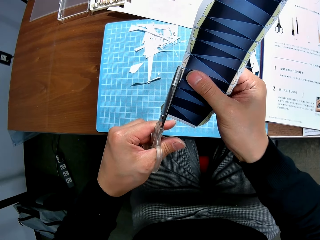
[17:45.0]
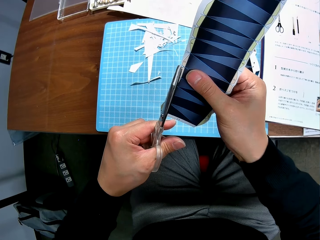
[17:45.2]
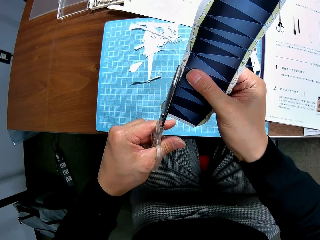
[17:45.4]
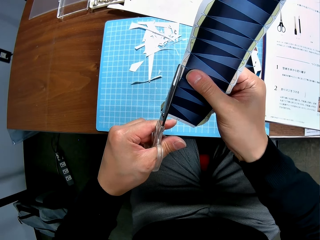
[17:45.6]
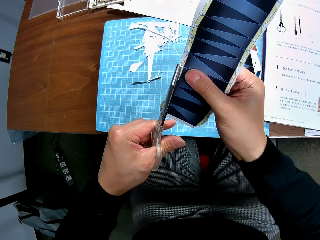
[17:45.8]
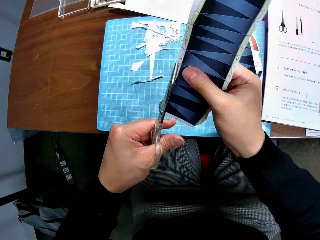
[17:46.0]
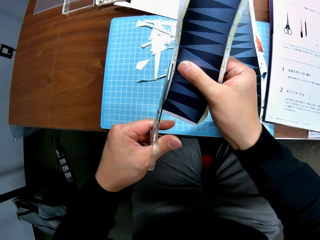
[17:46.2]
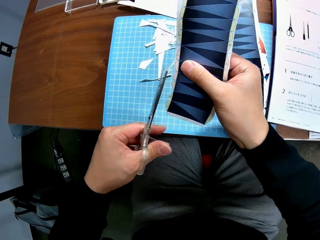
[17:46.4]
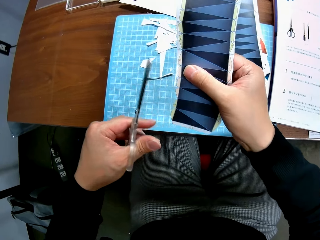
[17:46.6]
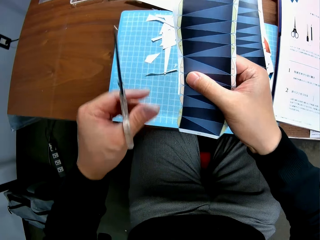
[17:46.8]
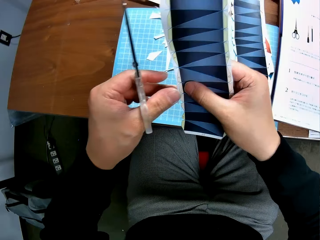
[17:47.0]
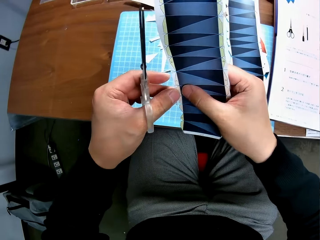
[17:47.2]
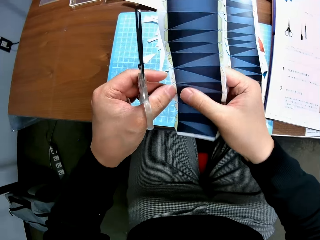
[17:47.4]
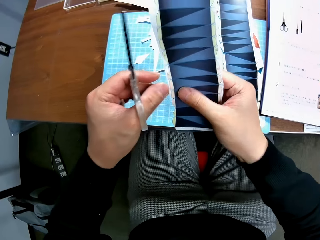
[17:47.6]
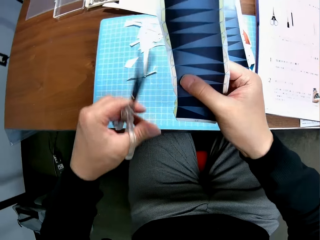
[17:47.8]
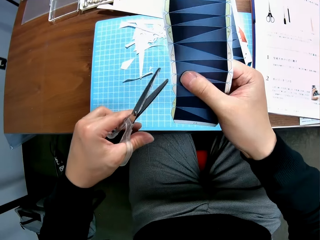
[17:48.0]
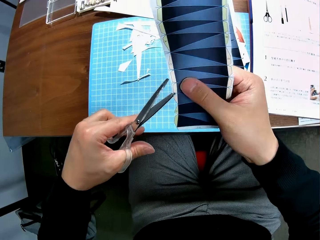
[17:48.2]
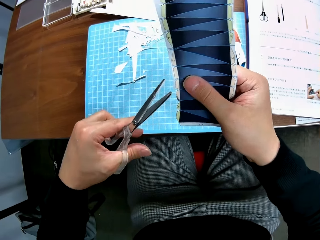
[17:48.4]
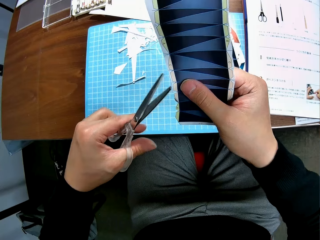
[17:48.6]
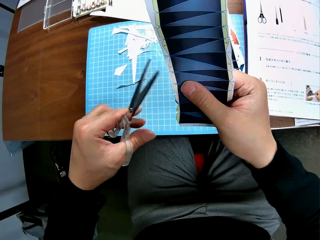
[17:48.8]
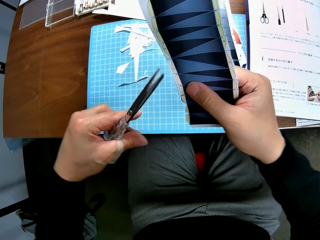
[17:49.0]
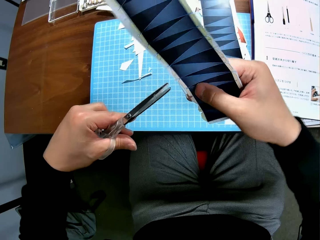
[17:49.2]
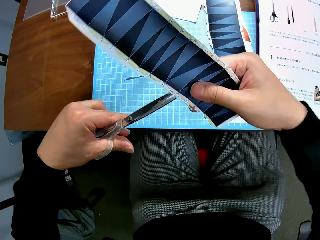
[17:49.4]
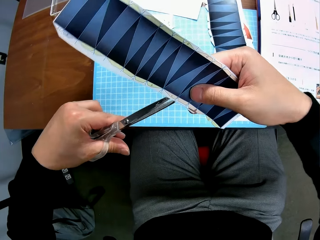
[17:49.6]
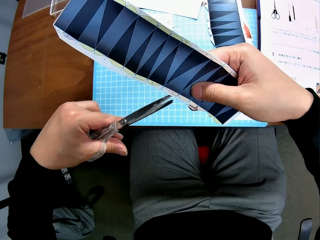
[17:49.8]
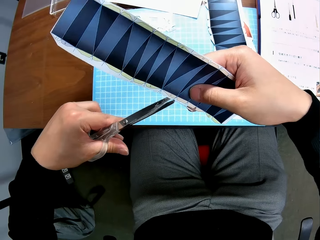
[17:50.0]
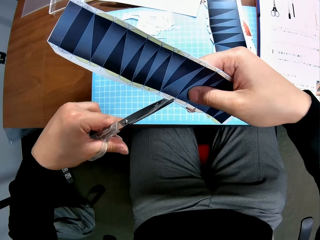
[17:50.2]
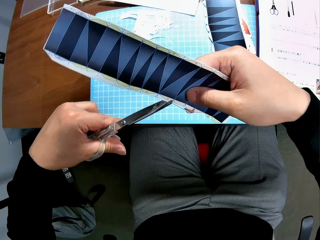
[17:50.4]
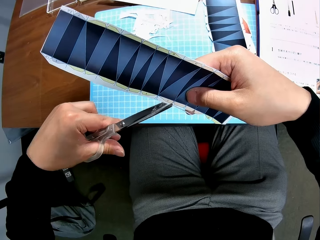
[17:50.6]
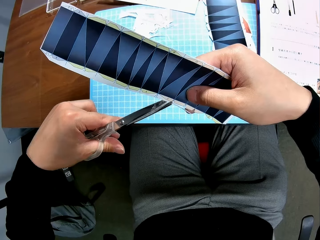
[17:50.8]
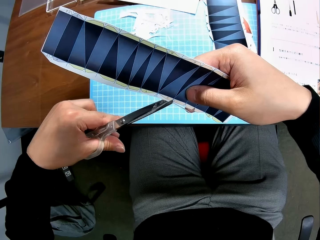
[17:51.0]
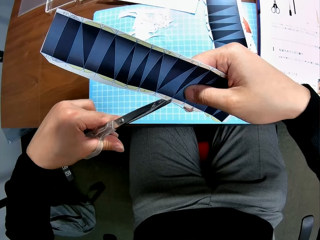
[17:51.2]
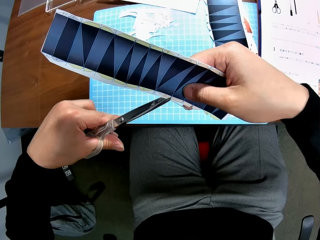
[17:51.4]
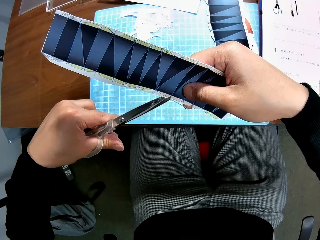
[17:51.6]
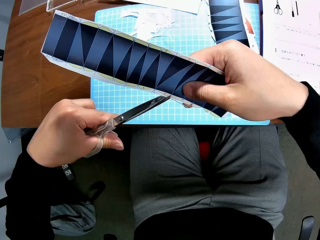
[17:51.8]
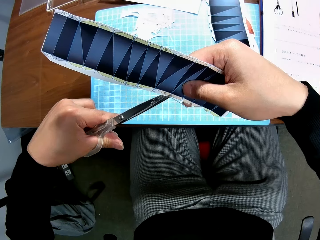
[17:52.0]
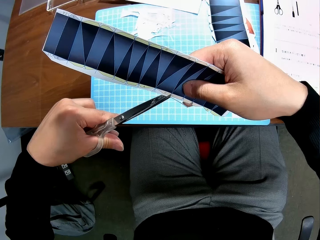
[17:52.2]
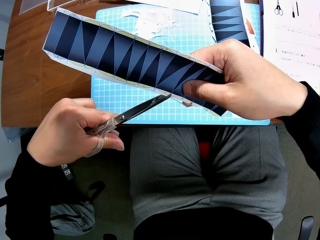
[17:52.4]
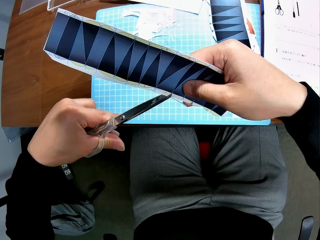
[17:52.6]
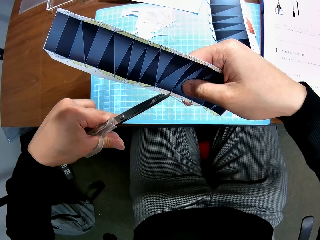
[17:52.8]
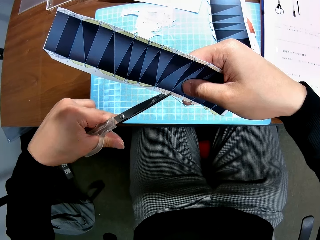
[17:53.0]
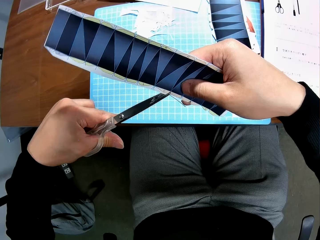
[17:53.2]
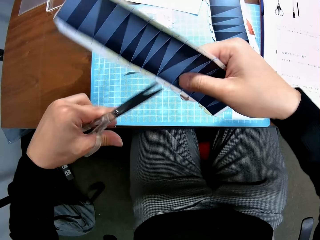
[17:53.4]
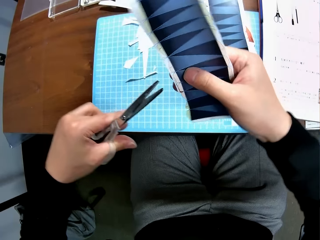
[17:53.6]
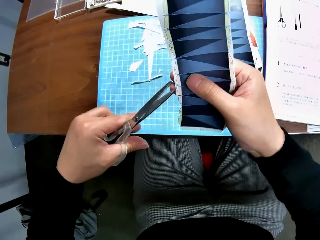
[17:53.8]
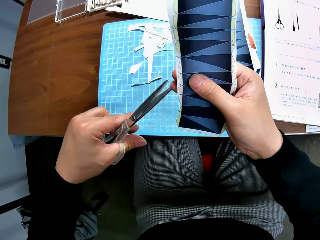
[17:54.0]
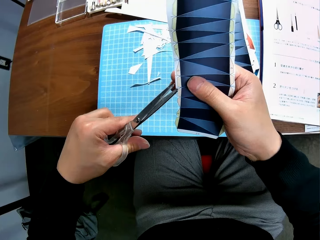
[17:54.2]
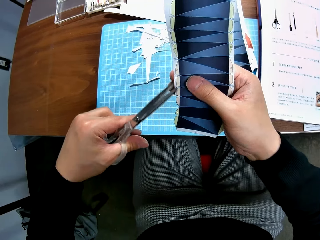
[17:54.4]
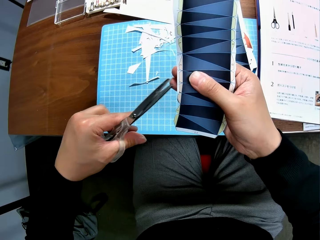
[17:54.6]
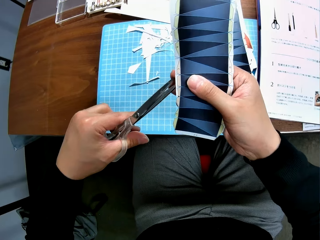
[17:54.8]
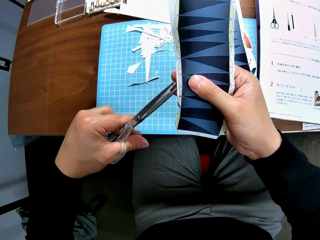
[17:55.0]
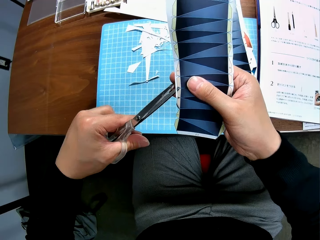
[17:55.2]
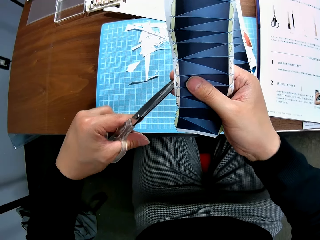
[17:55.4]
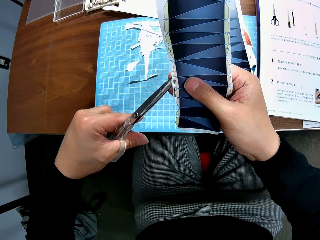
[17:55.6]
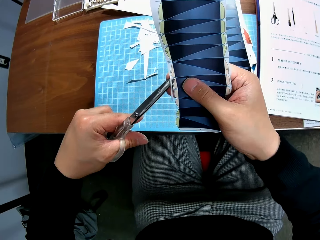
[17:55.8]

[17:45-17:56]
The camera wearer adjusts the paper. They cut the paper.

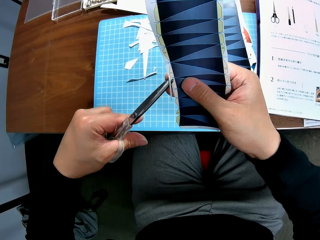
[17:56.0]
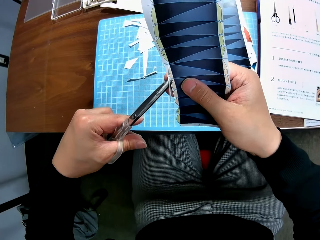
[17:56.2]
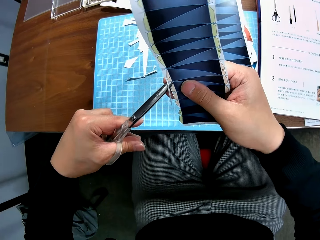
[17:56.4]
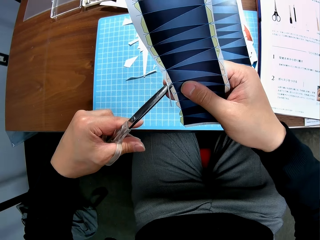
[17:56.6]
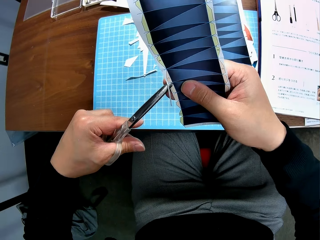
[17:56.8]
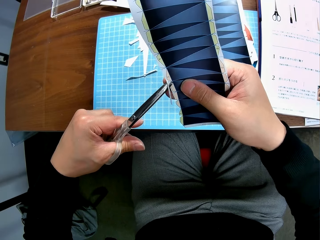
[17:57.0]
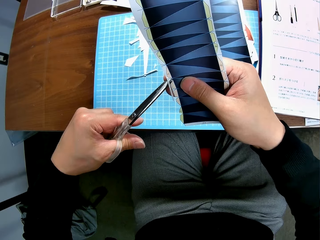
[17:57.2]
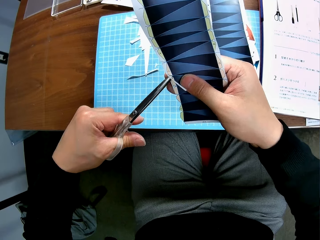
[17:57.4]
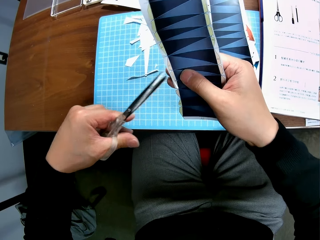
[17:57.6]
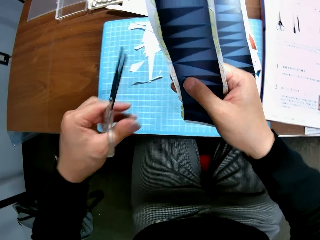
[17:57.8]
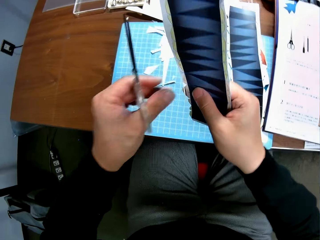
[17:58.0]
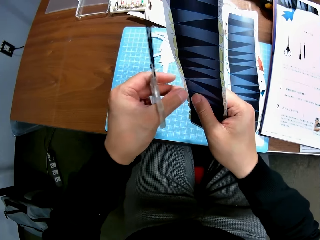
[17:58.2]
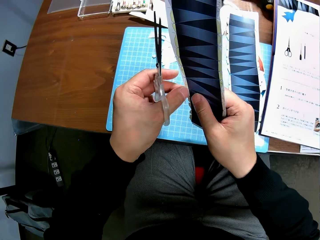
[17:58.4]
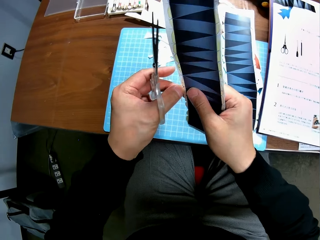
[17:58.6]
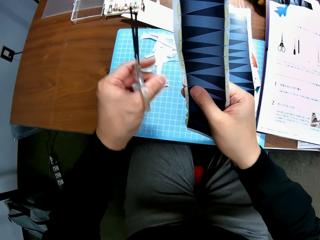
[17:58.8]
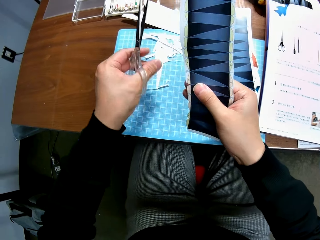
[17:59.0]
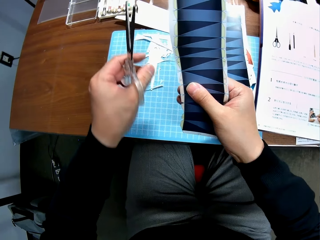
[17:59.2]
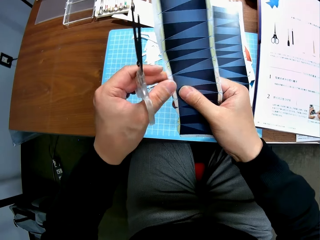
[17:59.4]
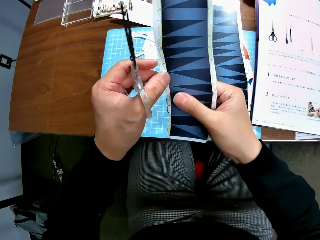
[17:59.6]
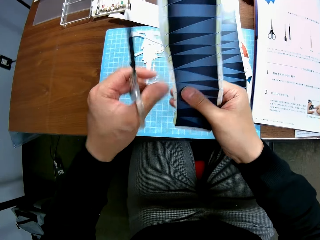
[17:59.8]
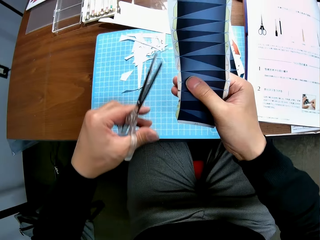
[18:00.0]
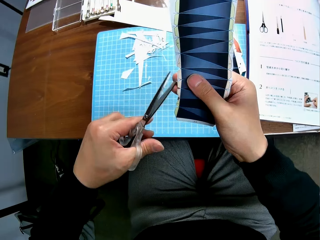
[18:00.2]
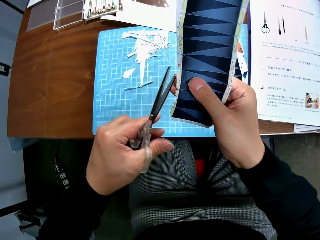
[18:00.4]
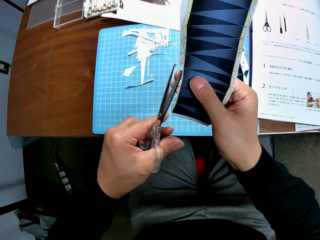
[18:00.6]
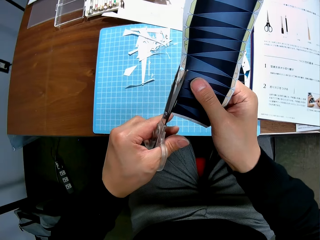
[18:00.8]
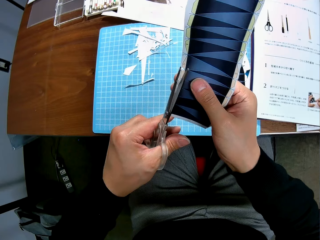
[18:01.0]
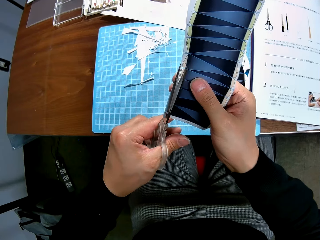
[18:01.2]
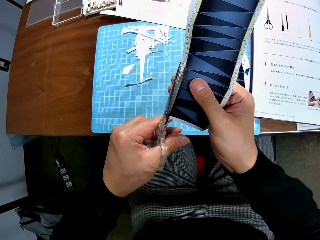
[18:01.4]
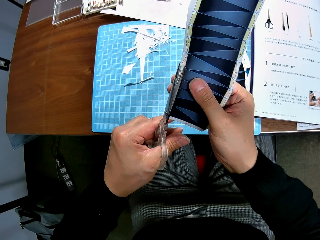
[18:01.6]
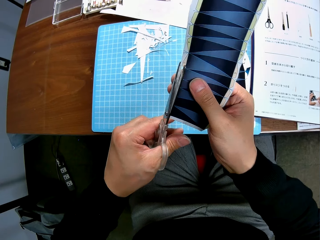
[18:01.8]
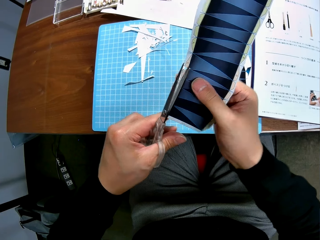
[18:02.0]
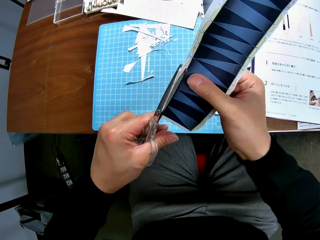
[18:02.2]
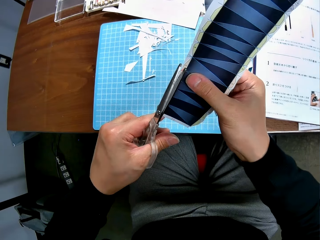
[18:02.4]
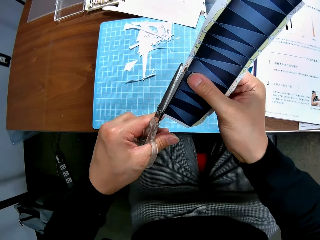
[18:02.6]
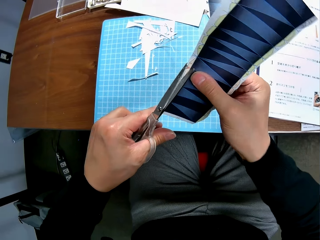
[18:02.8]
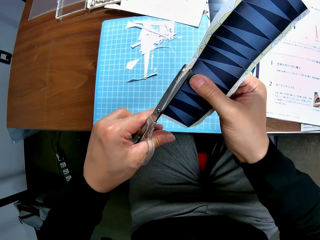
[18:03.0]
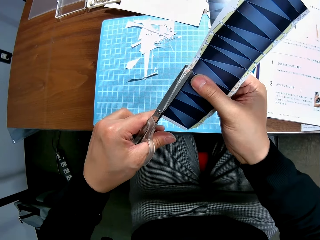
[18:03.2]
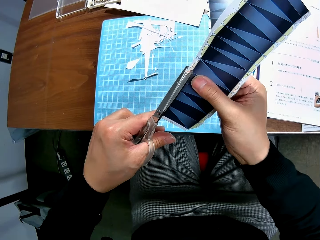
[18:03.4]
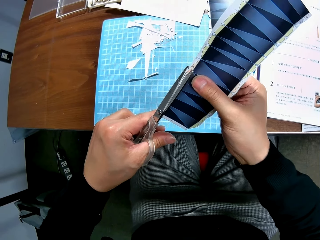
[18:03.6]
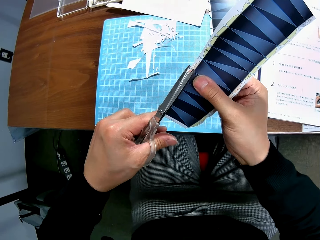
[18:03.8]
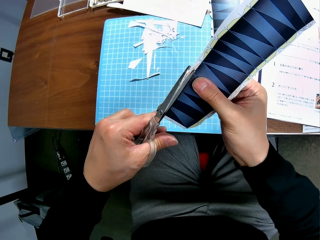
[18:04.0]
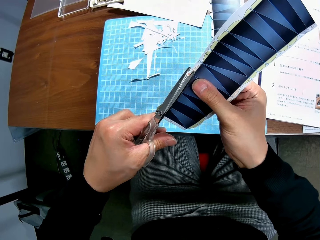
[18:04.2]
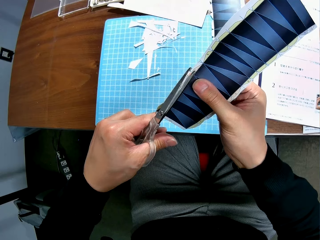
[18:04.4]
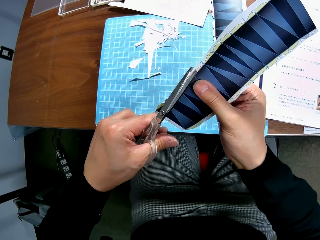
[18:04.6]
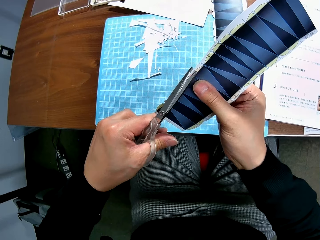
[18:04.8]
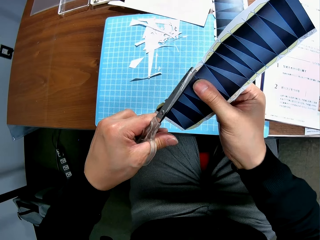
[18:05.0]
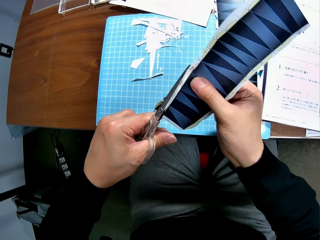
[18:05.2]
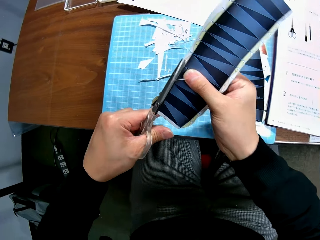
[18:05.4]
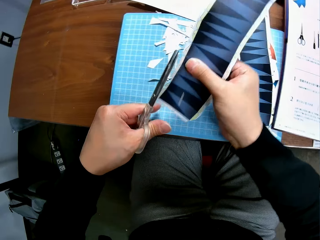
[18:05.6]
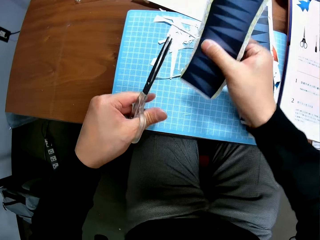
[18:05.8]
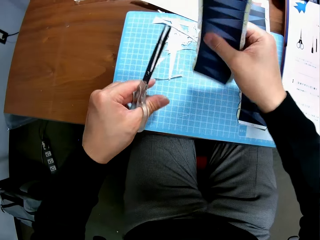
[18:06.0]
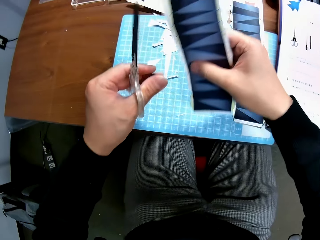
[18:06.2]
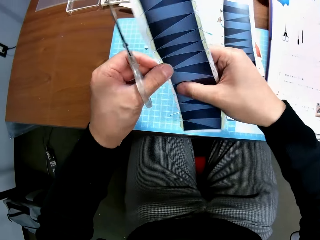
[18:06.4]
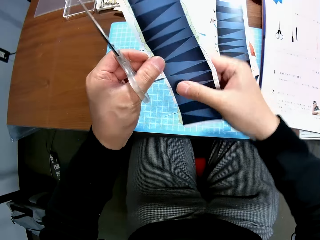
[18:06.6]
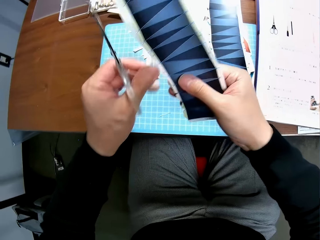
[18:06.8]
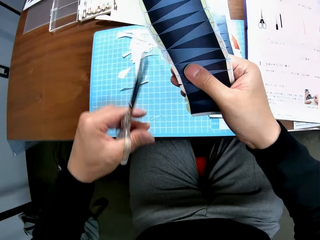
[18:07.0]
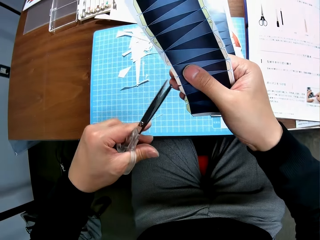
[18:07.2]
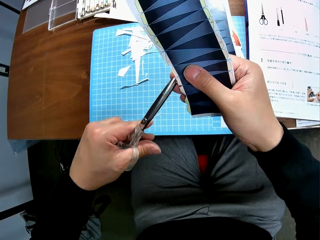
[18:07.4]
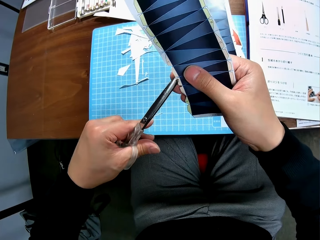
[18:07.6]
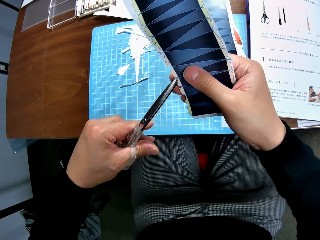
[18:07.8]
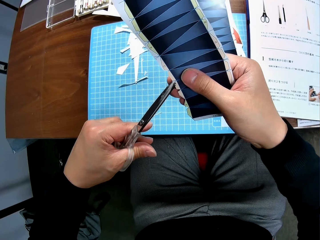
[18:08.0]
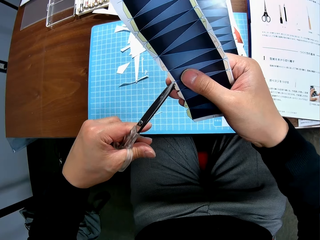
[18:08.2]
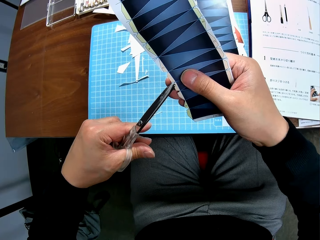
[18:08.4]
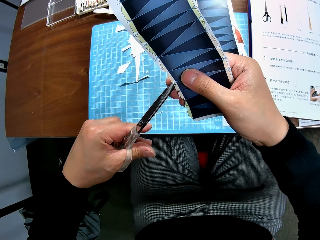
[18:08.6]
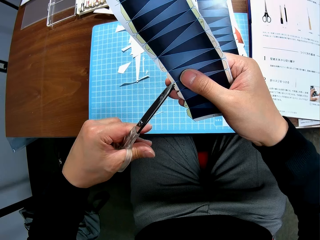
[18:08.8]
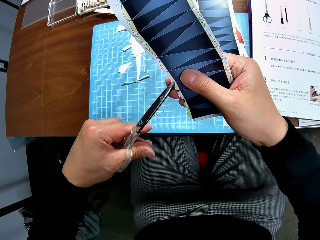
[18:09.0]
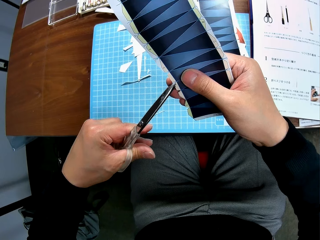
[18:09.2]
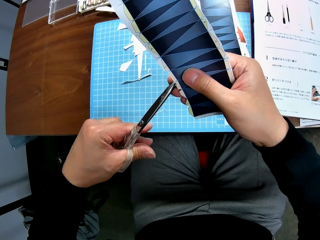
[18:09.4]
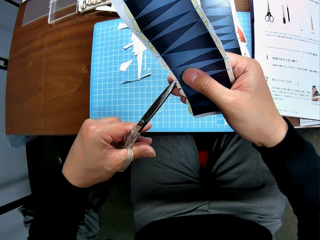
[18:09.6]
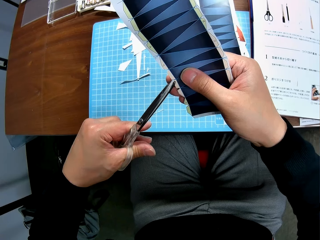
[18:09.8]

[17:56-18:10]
The camera wearer removes another cut piece from the second paper stock. They drop the cut piece of paper on the cutting mat on a table. They continue to craft the second paper stock with the scissors. They adjust the paper. They cut the paper. They drop a cut piece of paper on the cutting mat on the table. They adjust the paper. They cut the paper.
